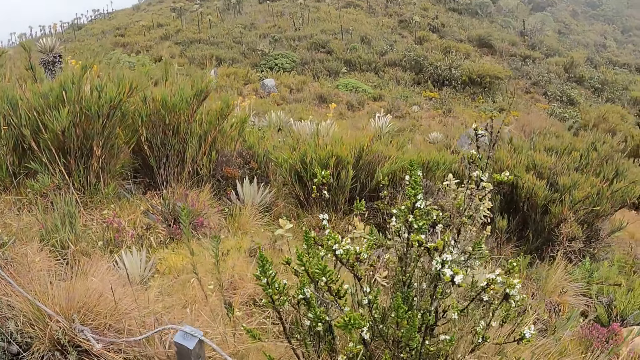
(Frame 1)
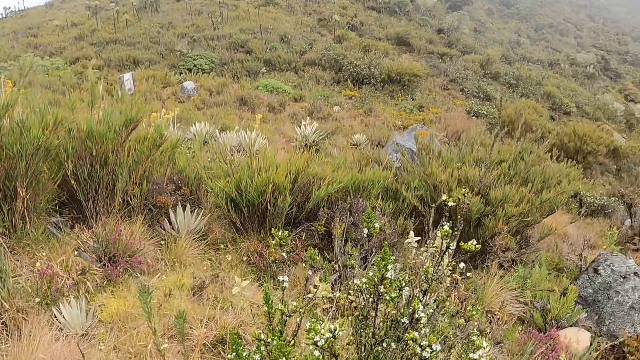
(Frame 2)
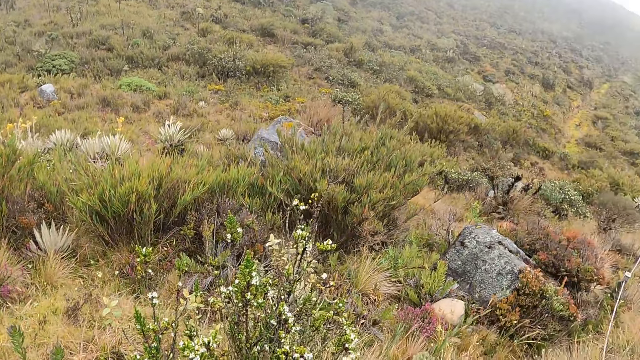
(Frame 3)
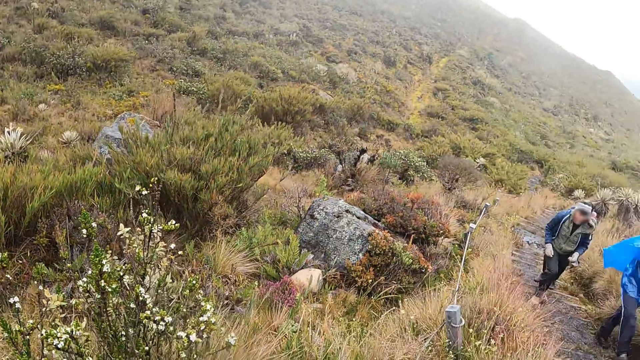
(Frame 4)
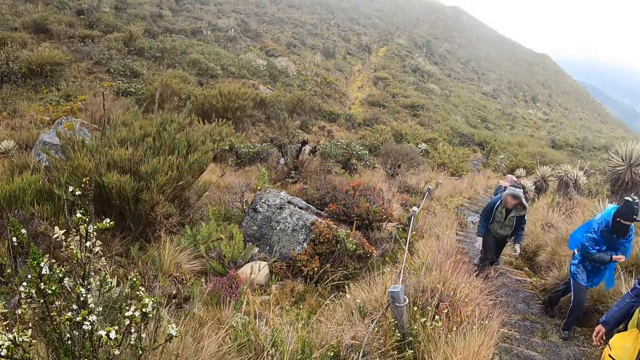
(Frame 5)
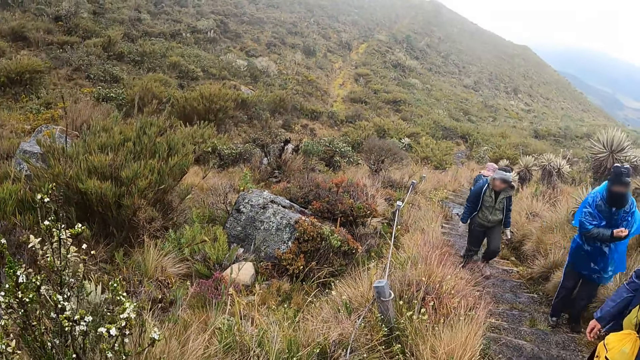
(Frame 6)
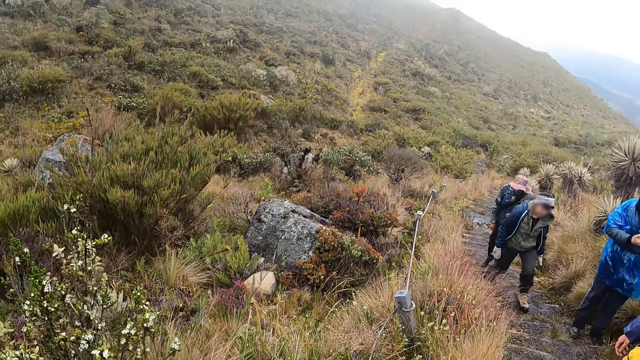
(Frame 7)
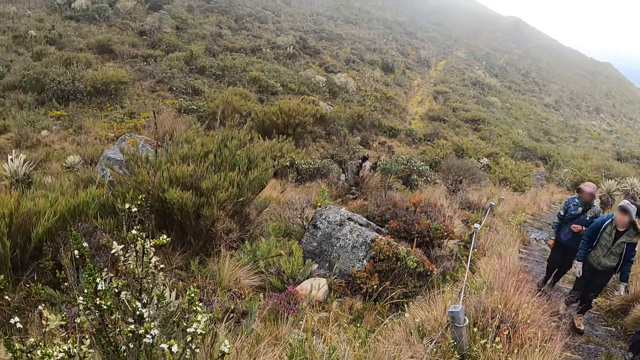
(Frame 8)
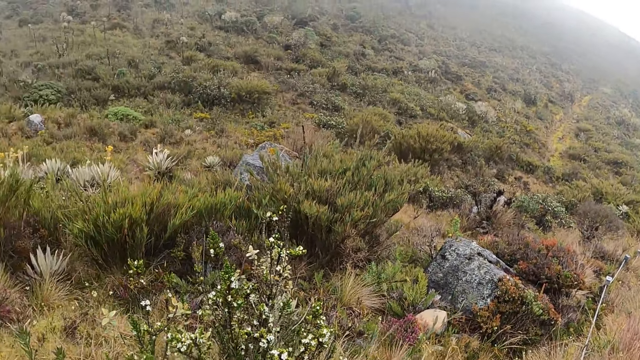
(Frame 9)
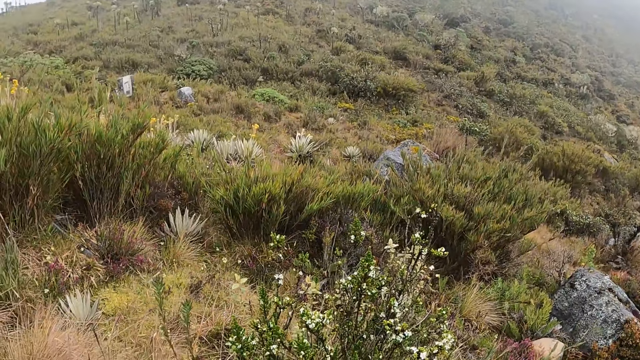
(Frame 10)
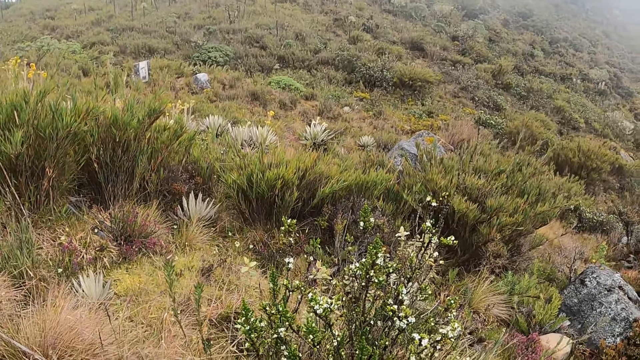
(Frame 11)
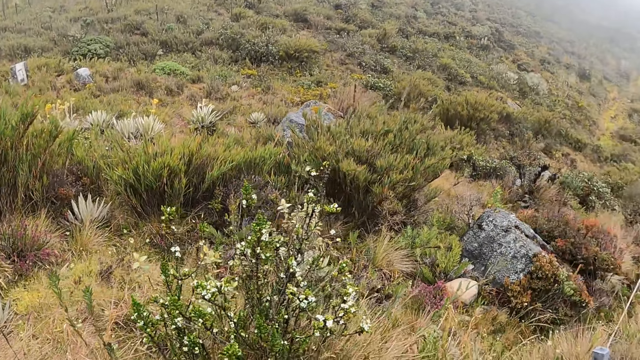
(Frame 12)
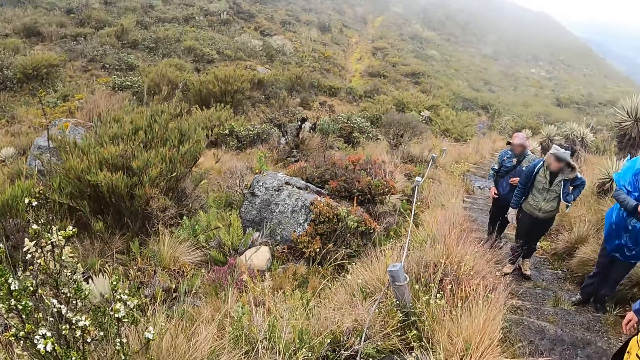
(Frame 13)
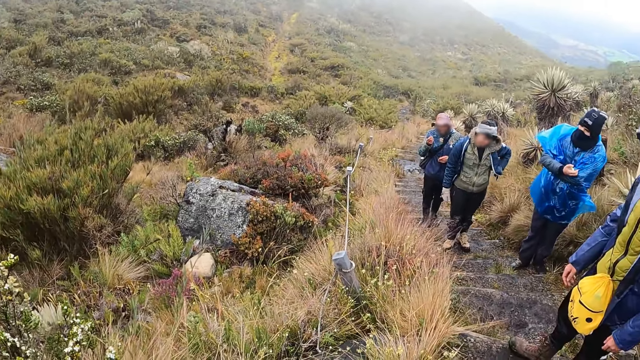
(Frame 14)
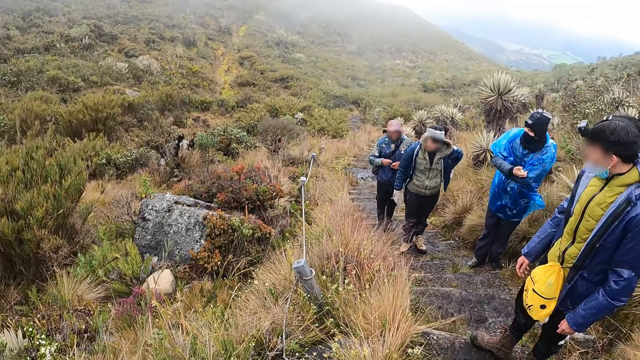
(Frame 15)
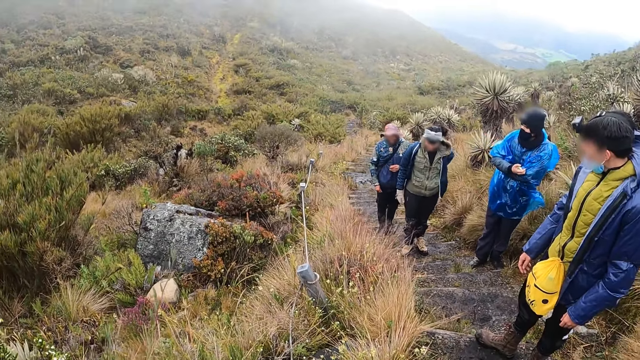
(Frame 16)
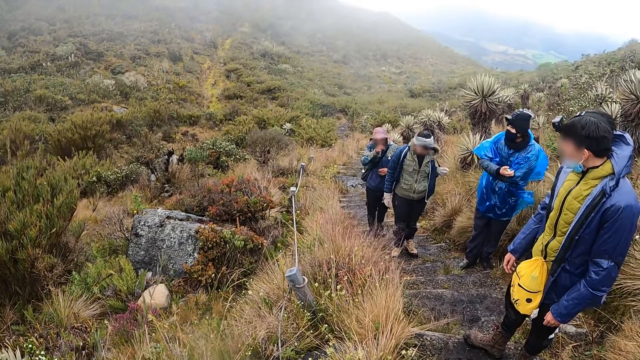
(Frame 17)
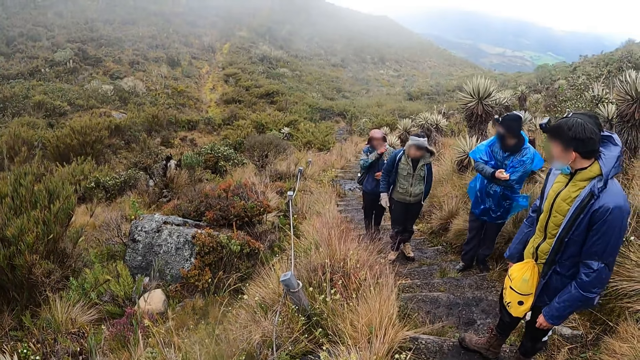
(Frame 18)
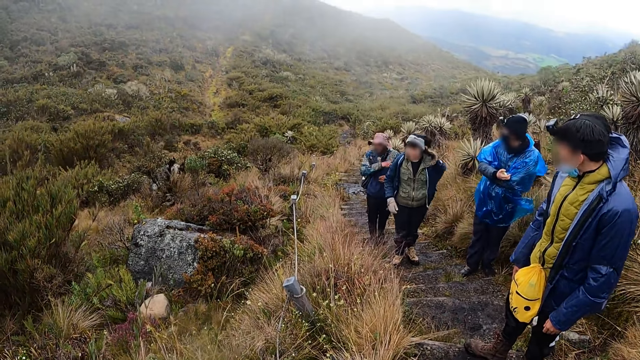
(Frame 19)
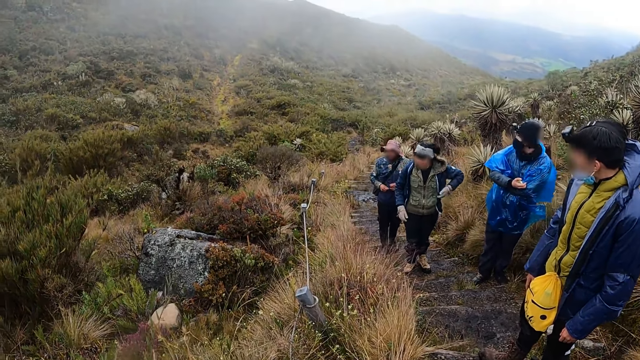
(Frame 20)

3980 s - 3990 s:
The man walks on the hiking trail stairs. The woman walks on the hiking trail stairs. Another woman walks on the hiking trail stairs. The first woman removes a bag from her left shoulder with her left hand.

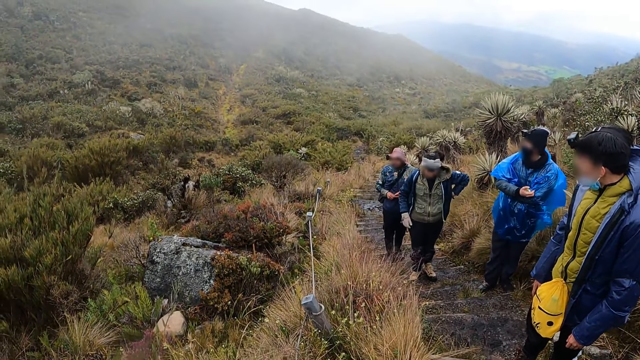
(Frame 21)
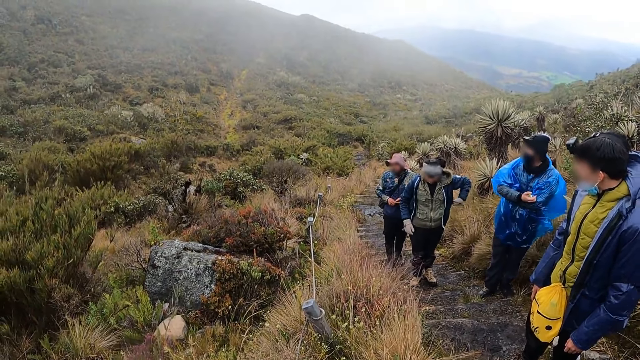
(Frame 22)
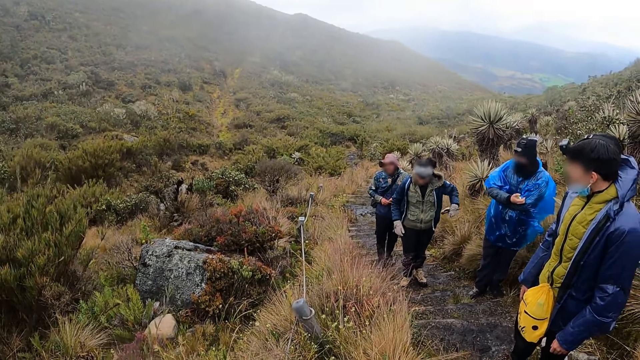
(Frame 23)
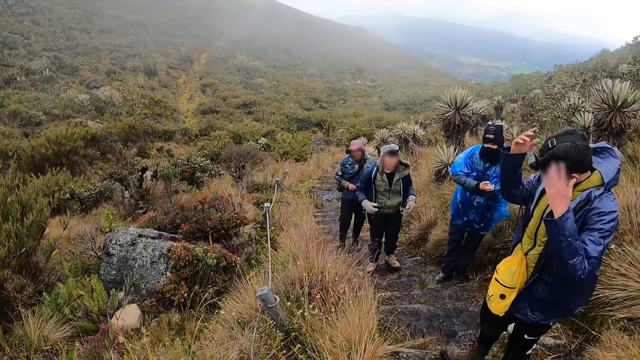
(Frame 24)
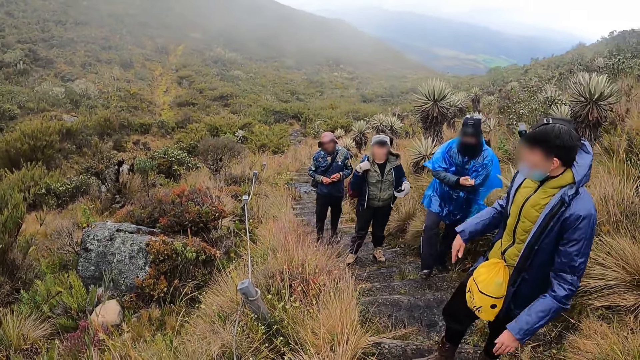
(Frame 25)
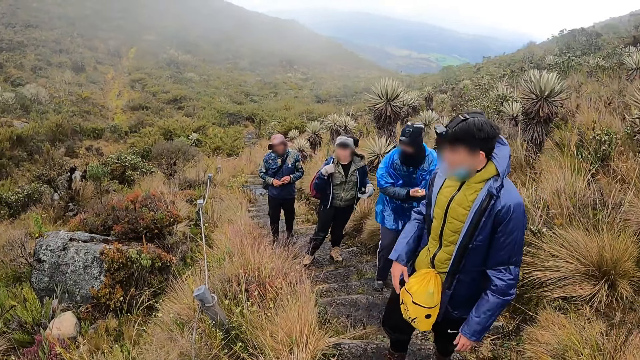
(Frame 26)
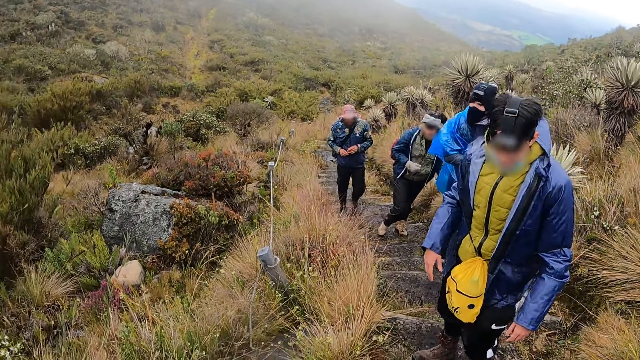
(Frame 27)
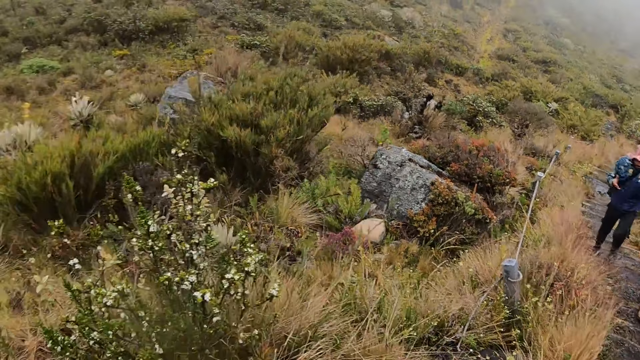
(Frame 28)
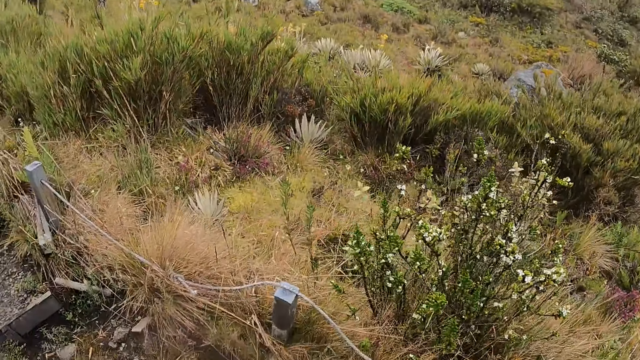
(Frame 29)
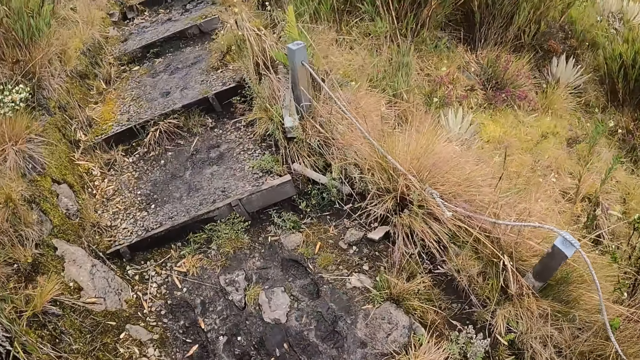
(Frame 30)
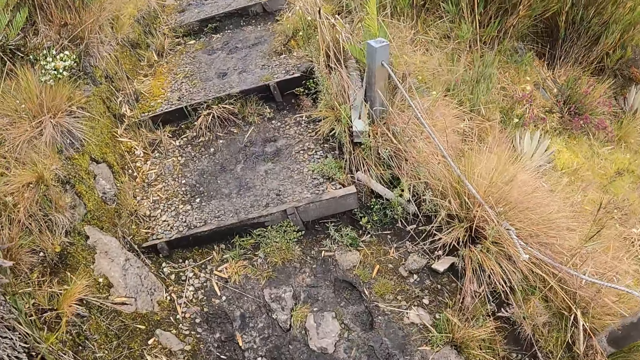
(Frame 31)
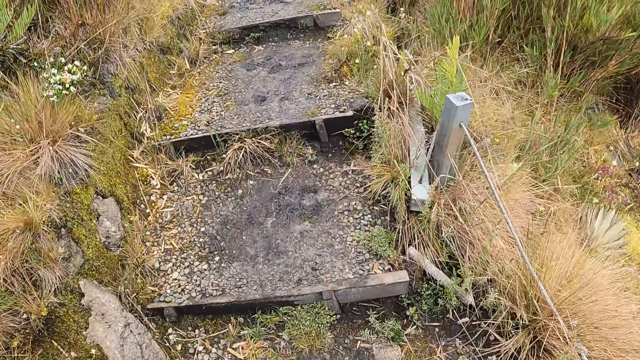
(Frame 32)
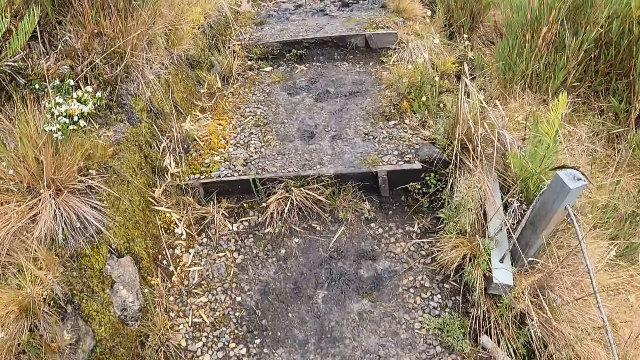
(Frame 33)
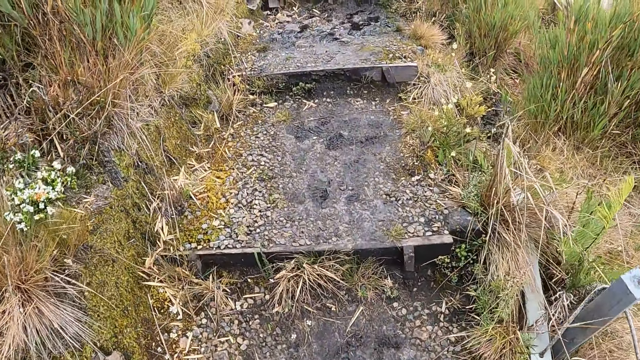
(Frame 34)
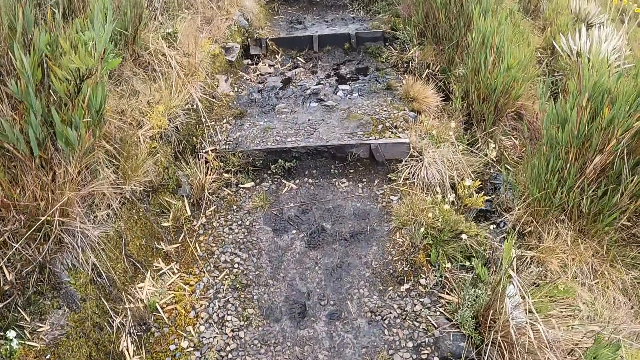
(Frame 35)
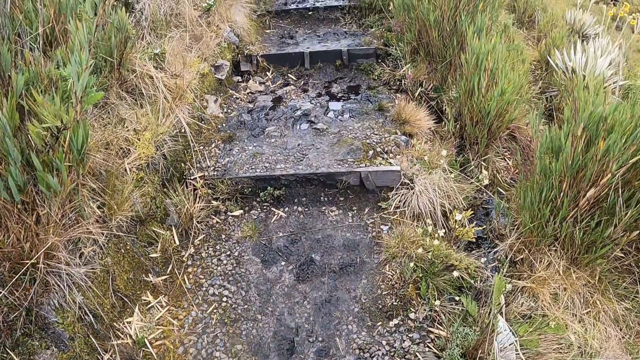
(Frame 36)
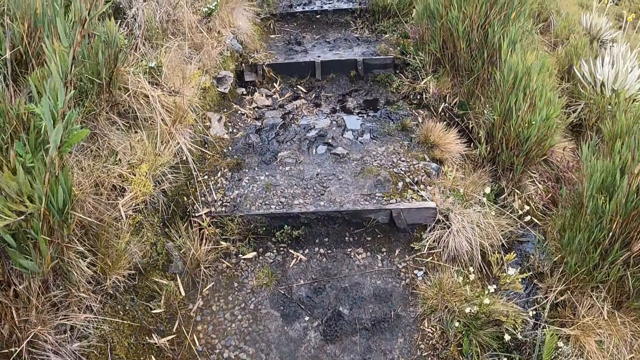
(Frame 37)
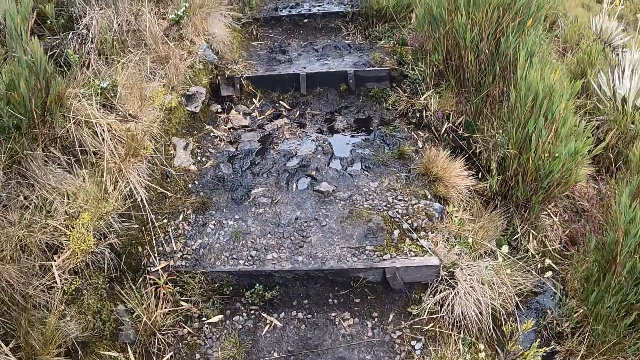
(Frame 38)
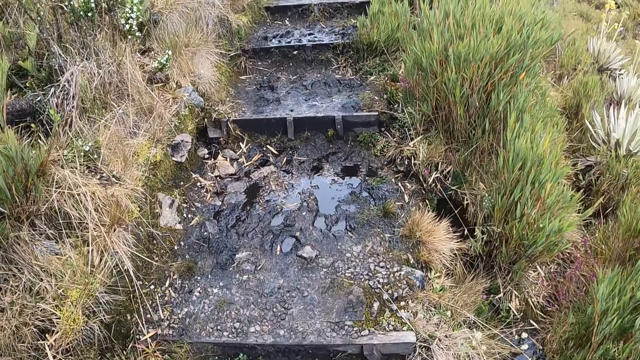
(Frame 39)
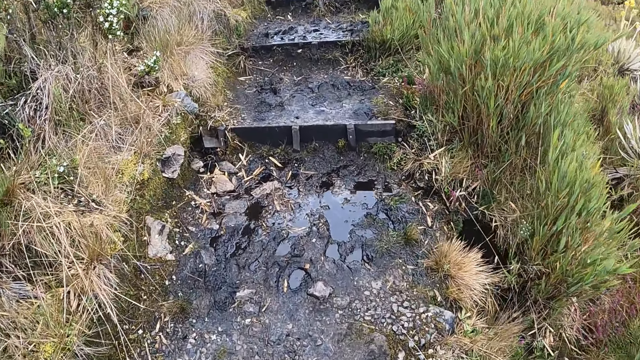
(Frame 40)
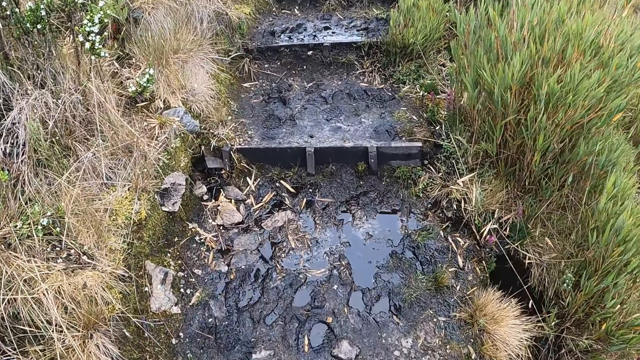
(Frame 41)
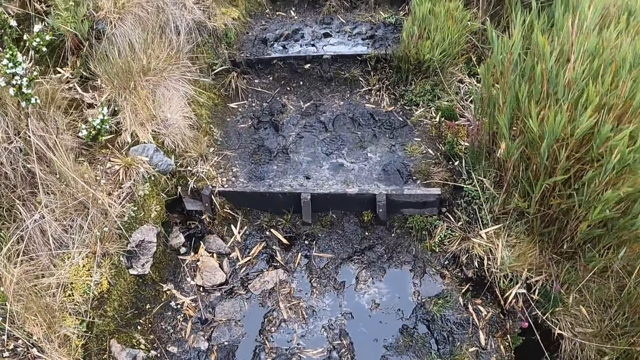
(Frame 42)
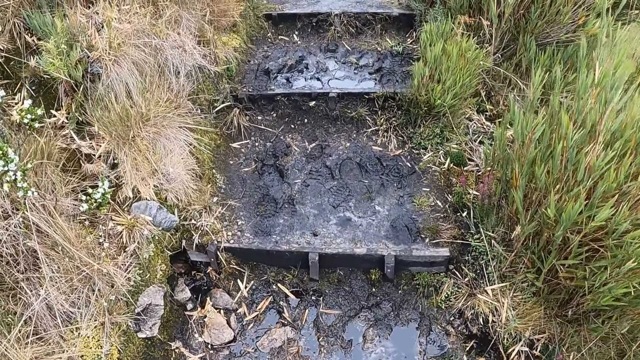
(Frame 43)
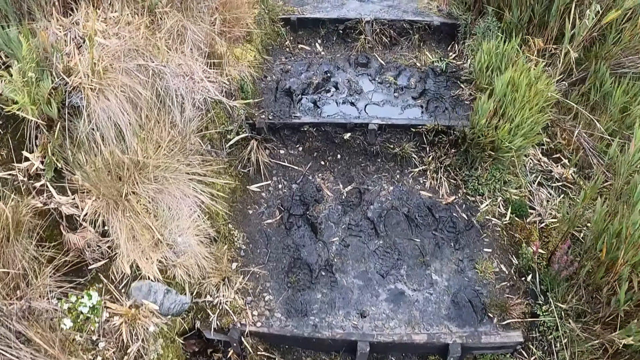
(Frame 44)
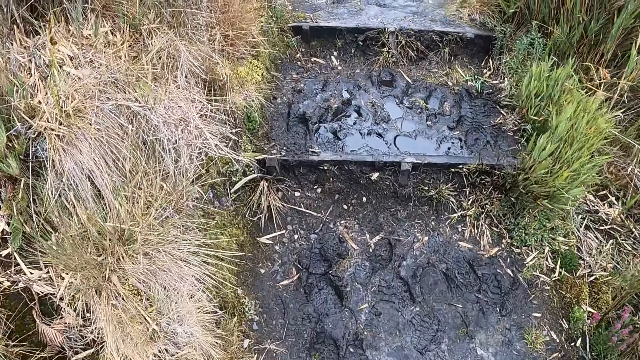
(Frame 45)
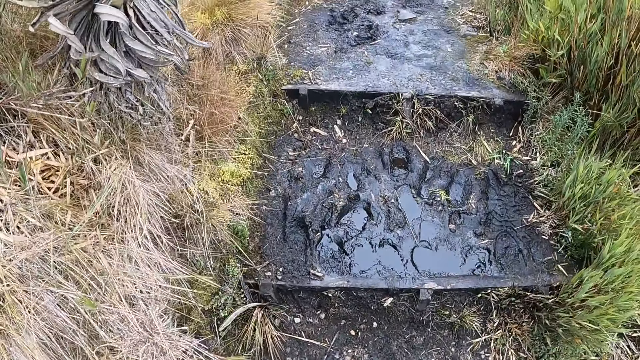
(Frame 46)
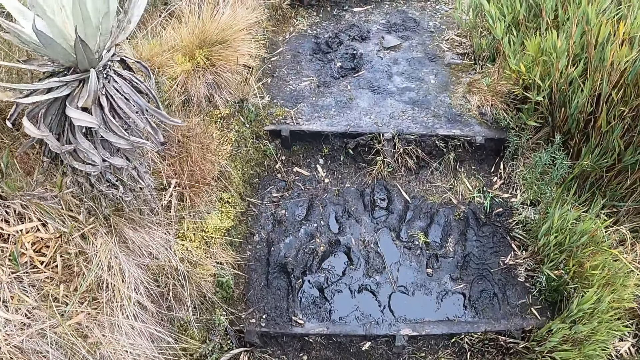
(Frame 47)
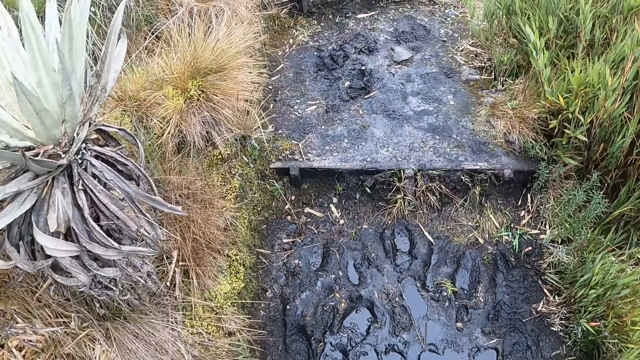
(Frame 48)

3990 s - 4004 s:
The man gesticulates with both hands. The camera wearer walks towards the forest.
